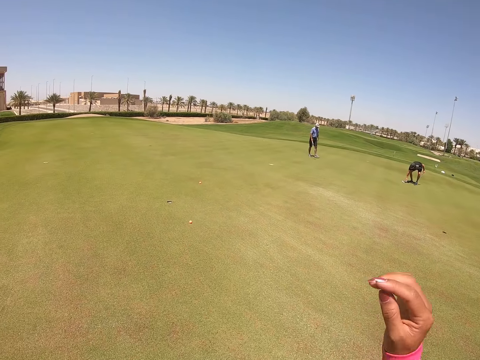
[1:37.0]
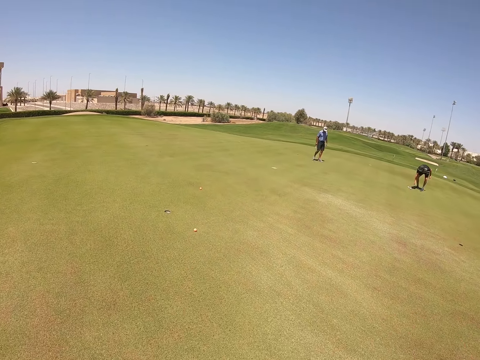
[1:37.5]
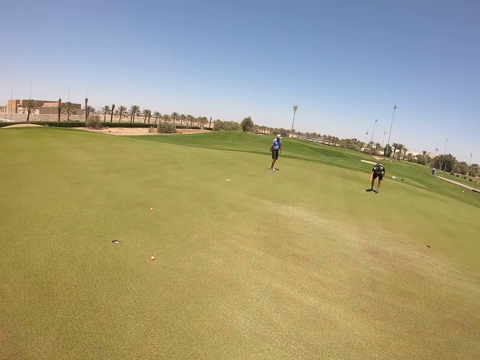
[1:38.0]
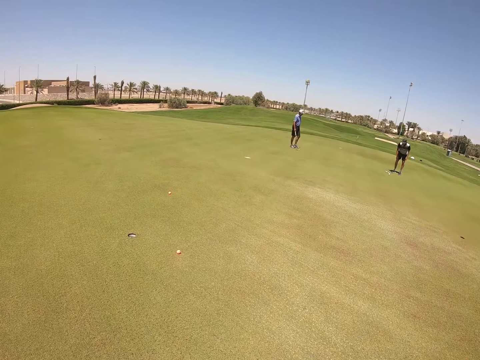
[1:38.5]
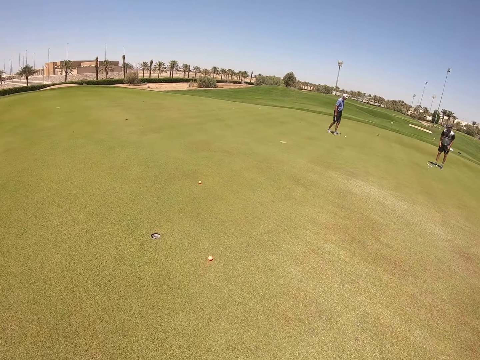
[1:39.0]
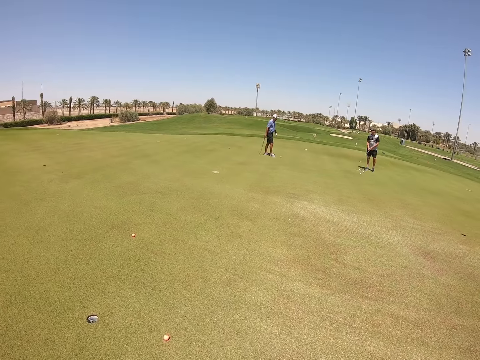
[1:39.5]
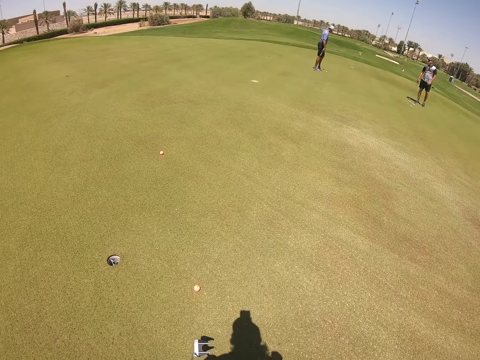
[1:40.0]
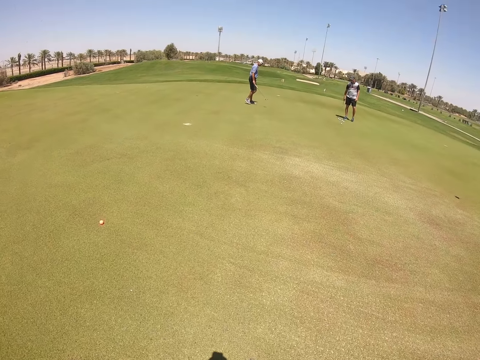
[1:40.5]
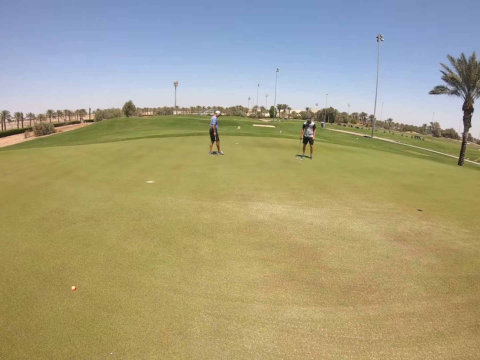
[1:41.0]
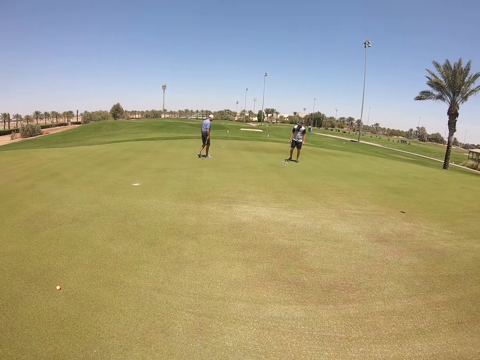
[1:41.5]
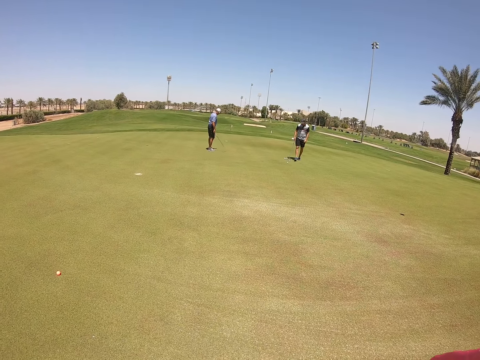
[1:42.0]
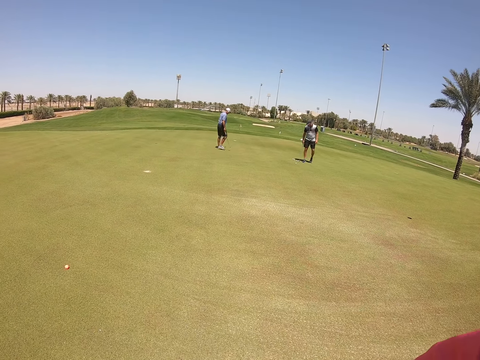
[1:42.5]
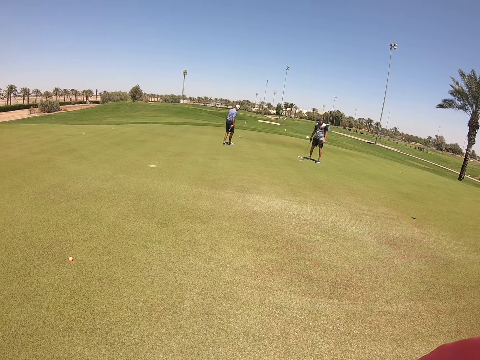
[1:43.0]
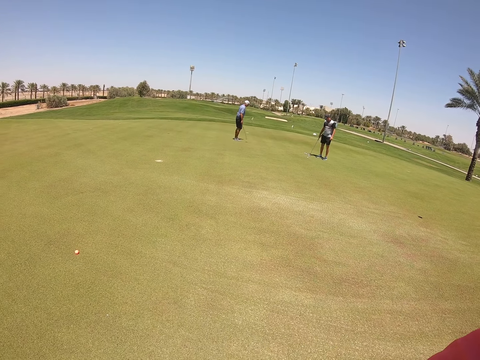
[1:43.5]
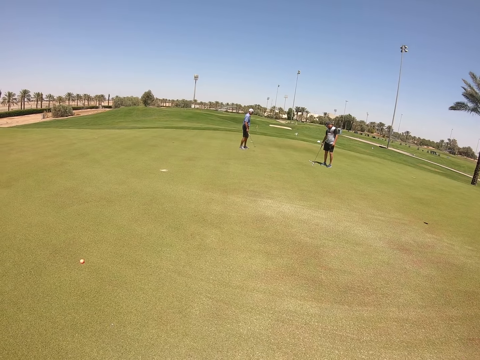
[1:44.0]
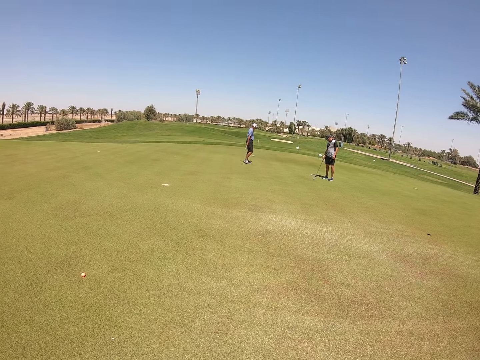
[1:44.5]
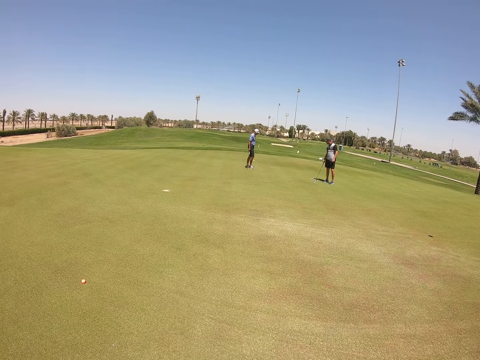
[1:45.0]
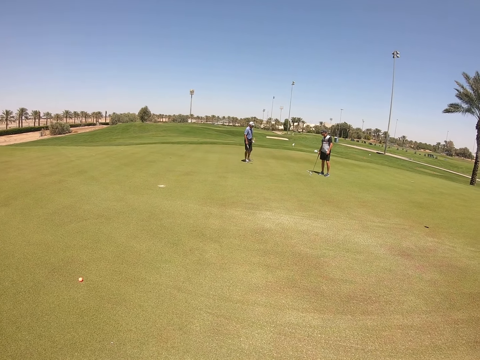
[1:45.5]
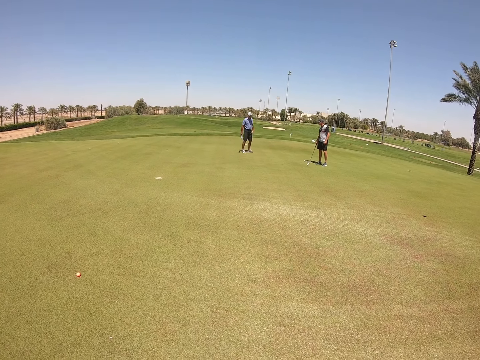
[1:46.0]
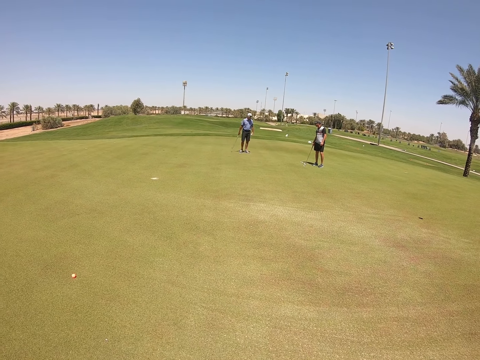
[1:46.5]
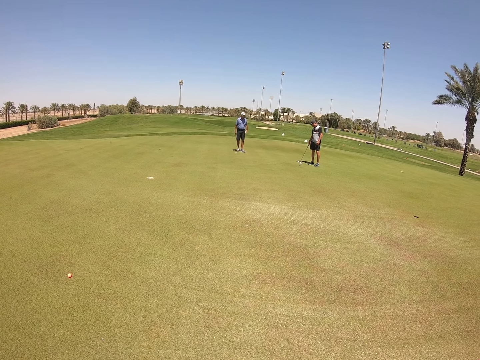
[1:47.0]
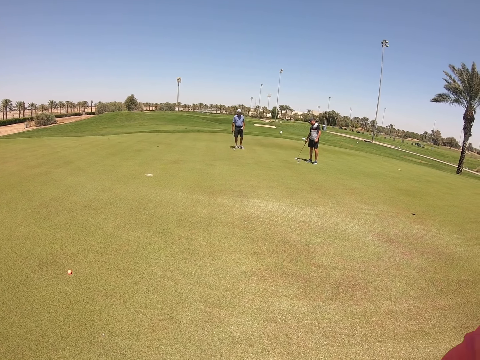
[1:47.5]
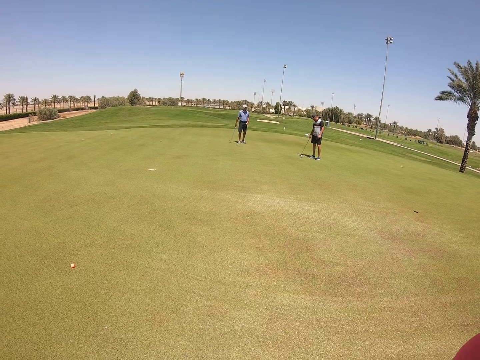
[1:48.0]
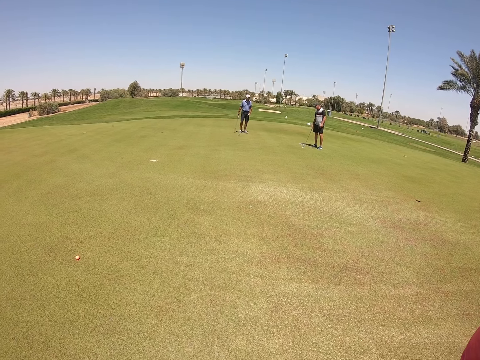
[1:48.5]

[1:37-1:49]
The camera wearer moves the hand. She touches her head with her hand. She stands in front of the ball. She puts the hands up.

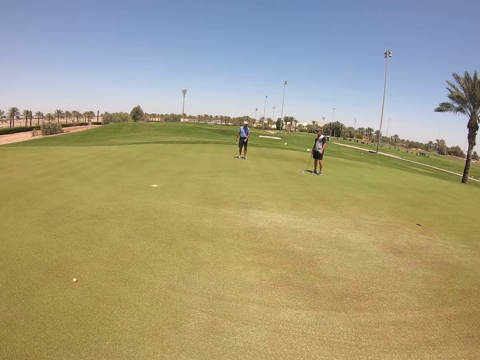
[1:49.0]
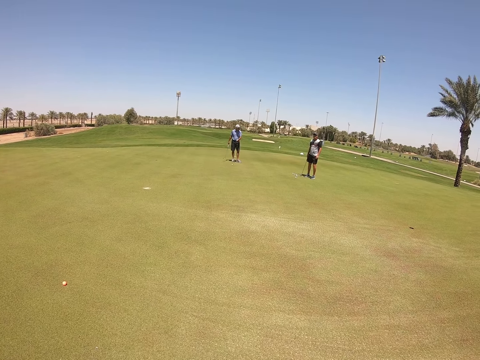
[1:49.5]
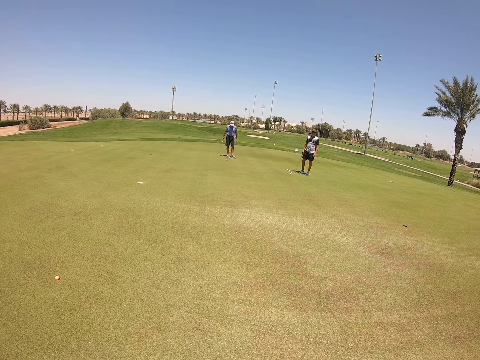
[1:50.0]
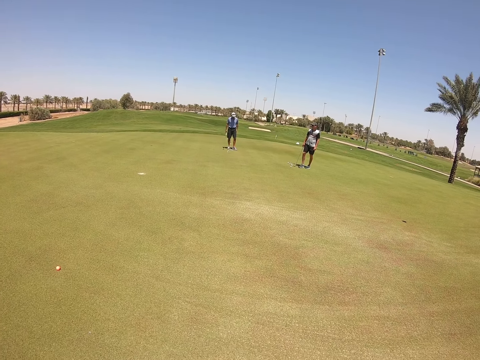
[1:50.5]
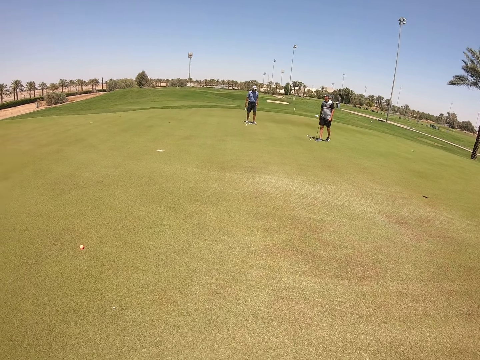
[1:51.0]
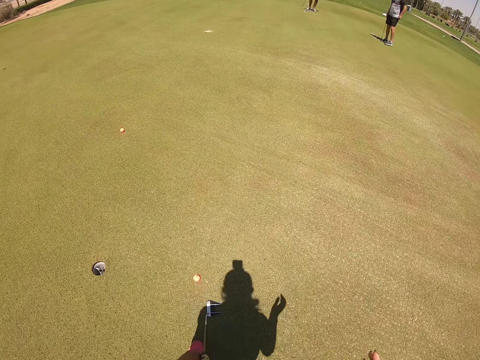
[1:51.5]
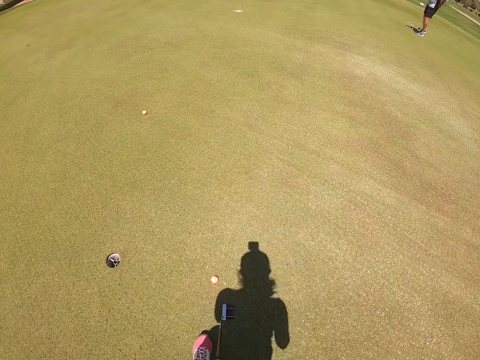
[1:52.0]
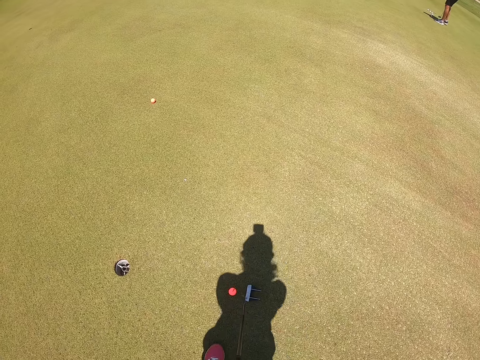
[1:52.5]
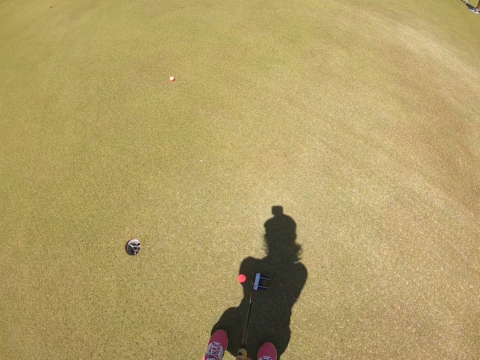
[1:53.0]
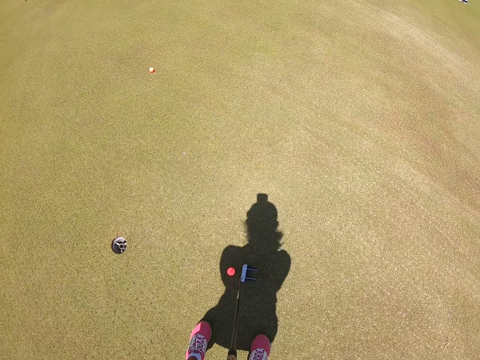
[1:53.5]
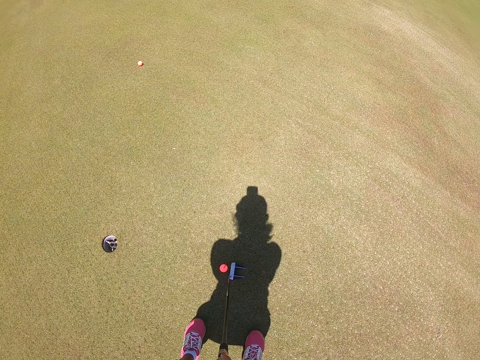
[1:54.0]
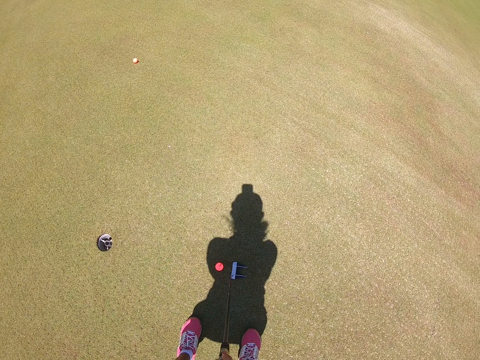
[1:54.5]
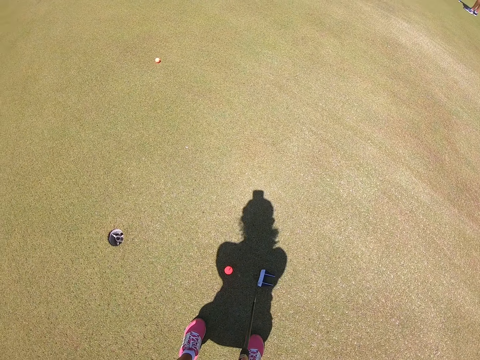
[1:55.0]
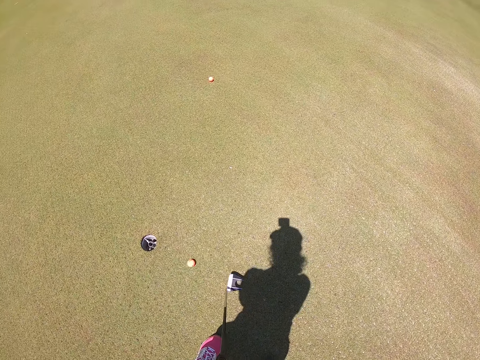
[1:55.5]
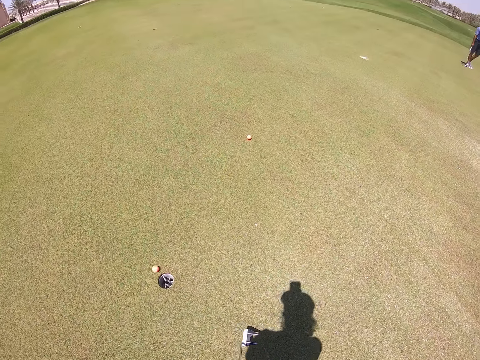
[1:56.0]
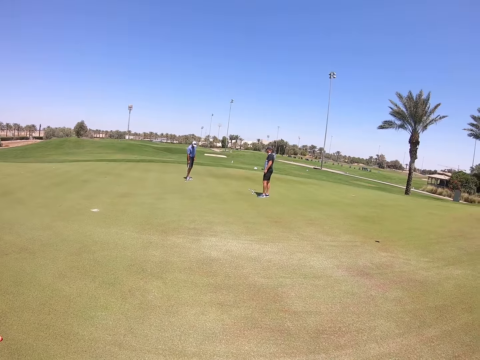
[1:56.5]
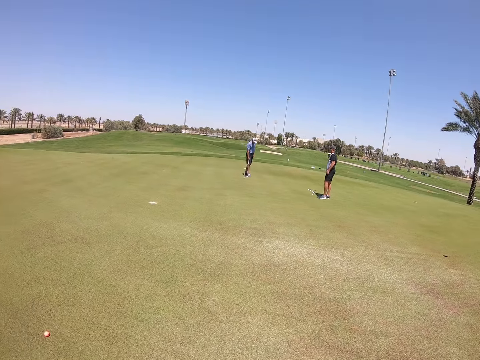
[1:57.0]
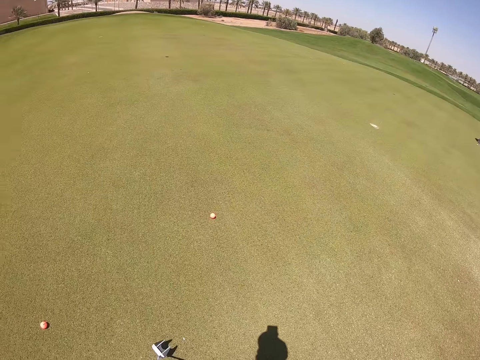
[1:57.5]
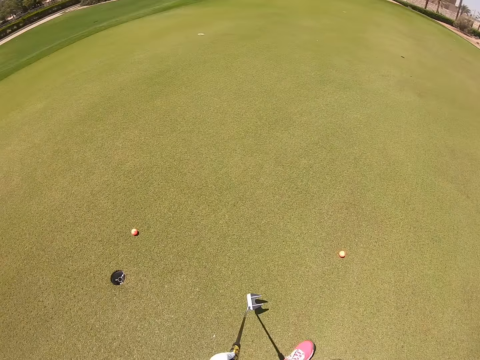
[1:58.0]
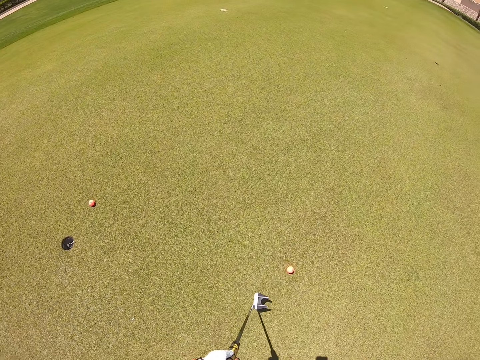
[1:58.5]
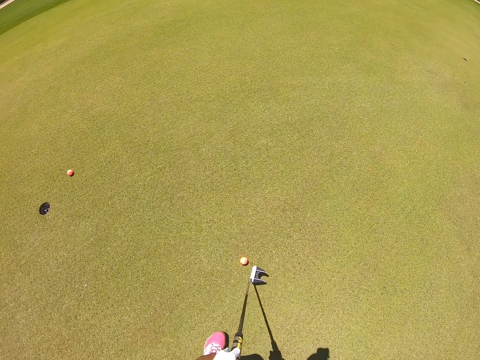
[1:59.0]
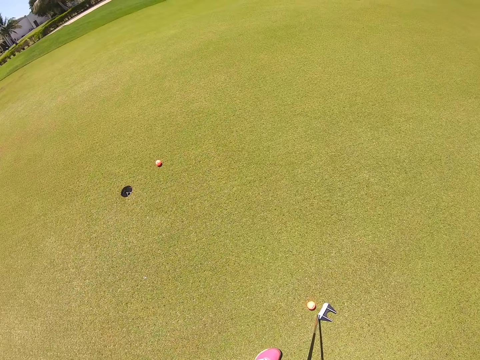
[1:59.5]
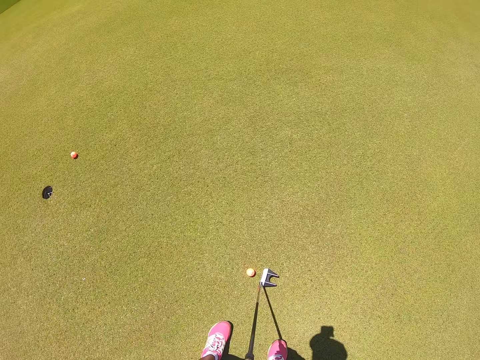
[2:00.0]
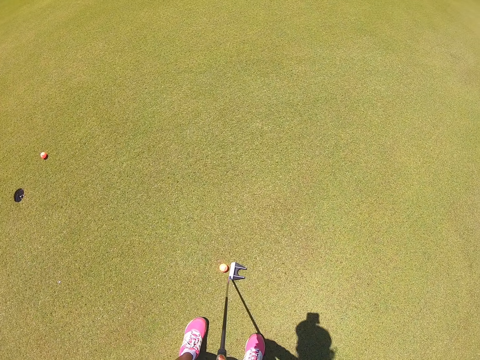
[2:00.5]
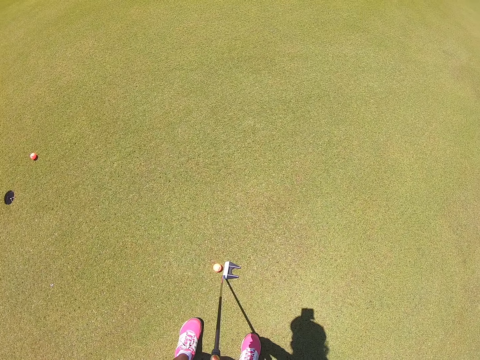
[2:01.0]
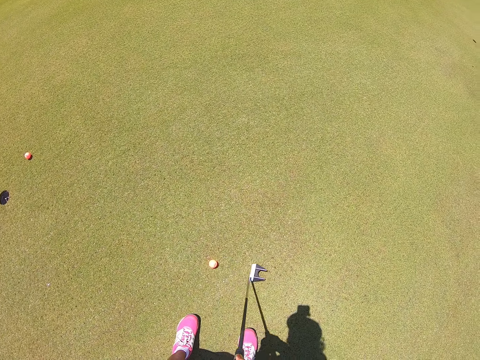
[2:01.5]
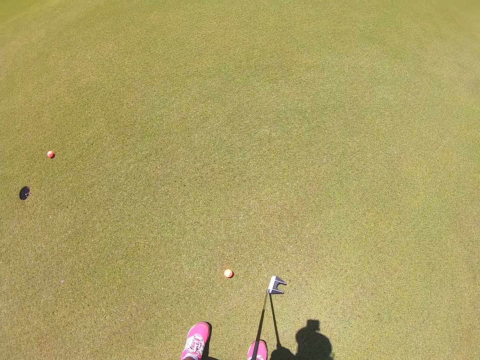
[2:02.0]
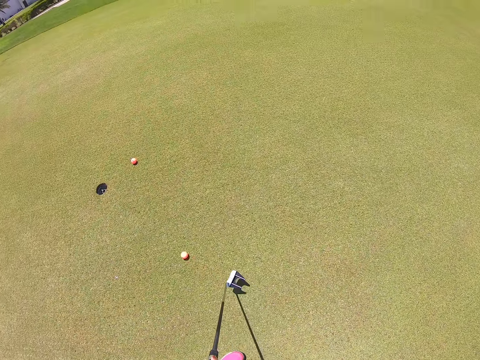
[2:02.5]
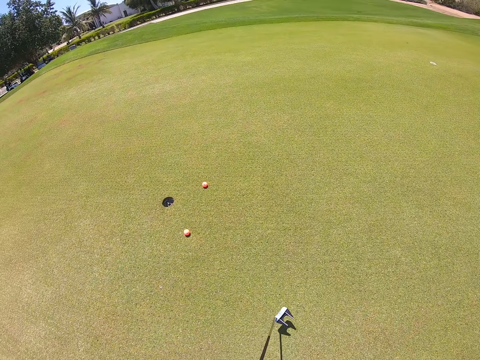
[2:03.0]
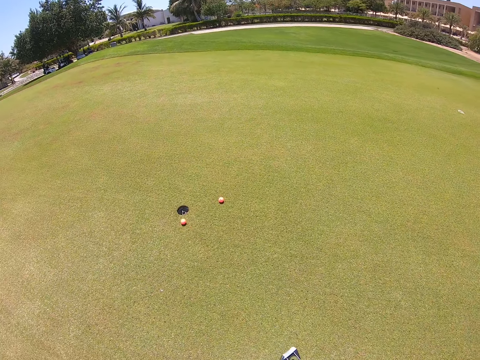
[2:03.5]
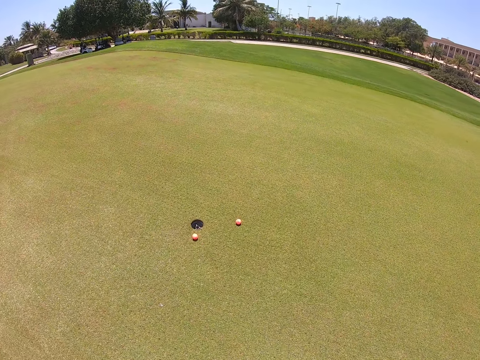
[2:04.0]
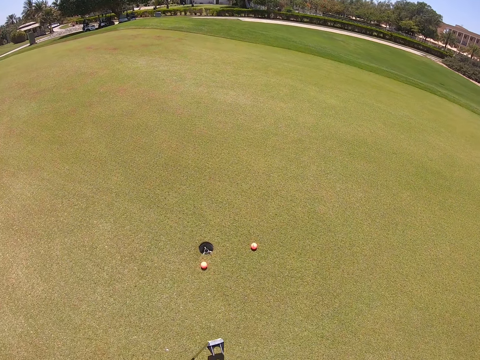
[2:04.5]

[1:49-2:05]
The camera wearer puts the hands down. They aim the golf club at the golf ball and hit the golf ball with the golf club. They walk. They aim the golf club at the golf ball and hit the golf ball with the golf club.
